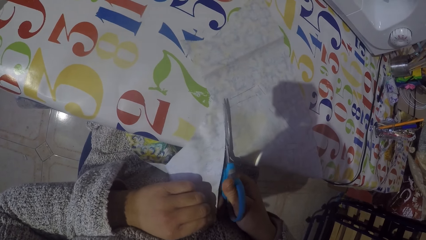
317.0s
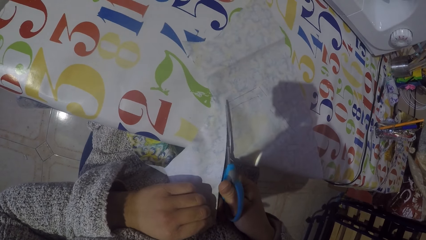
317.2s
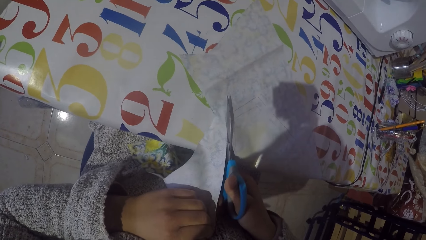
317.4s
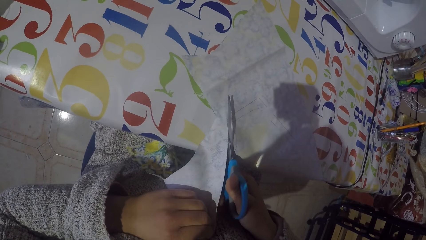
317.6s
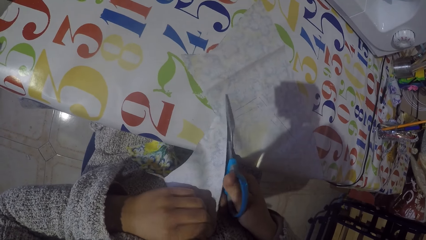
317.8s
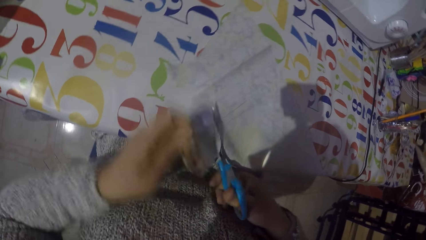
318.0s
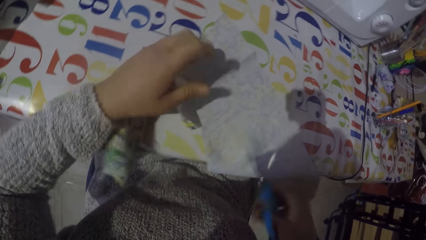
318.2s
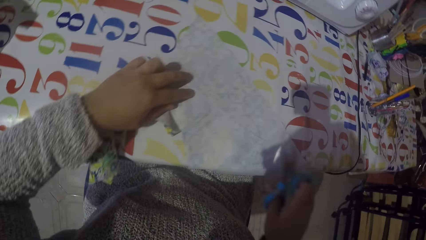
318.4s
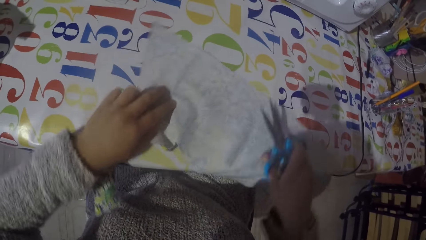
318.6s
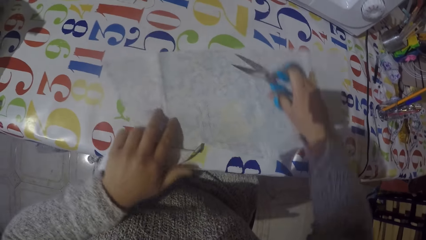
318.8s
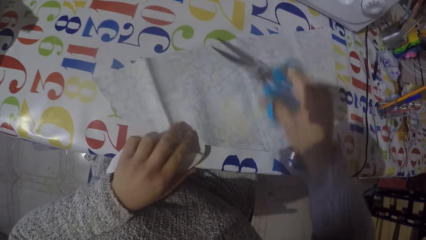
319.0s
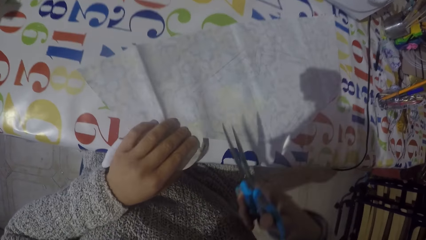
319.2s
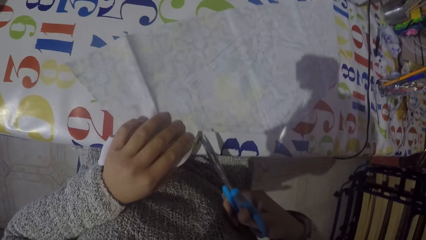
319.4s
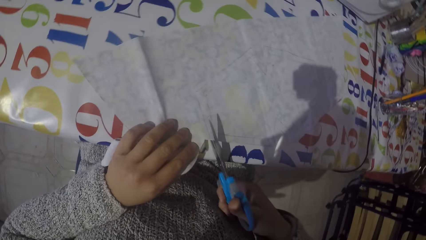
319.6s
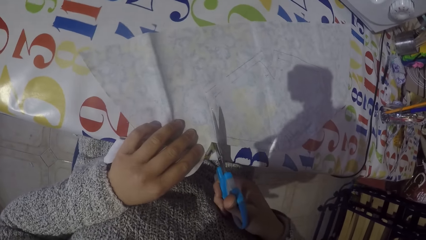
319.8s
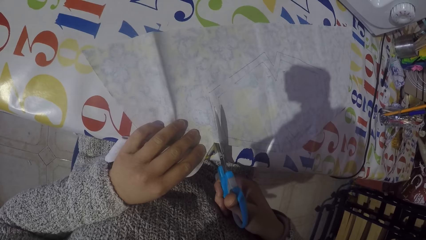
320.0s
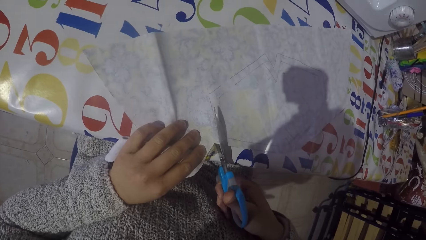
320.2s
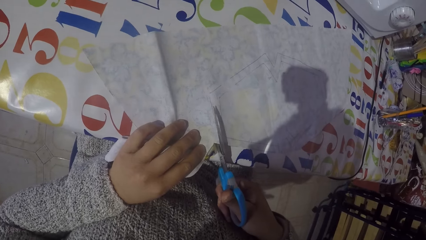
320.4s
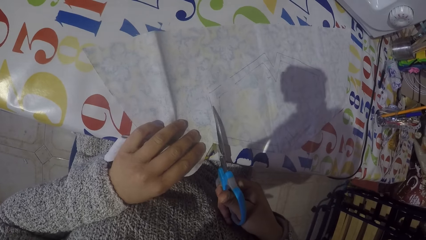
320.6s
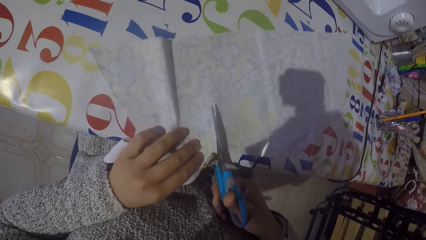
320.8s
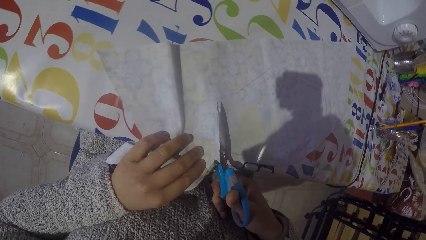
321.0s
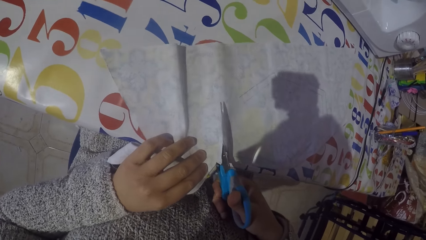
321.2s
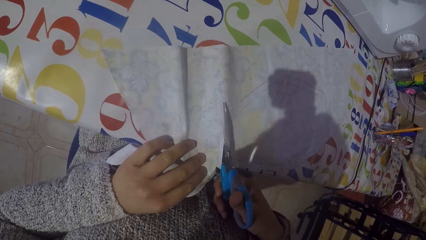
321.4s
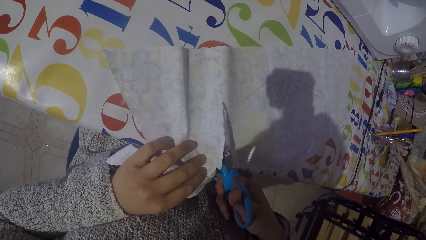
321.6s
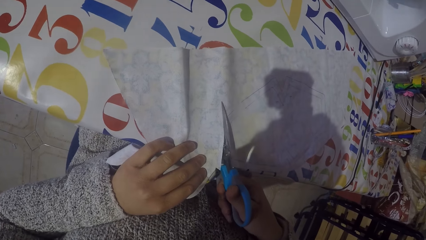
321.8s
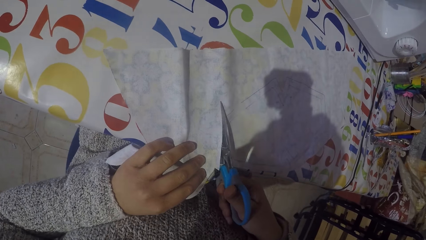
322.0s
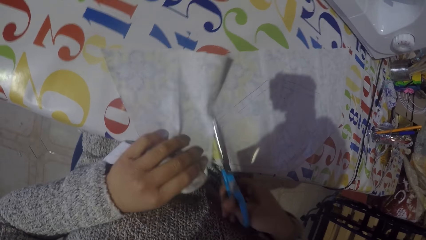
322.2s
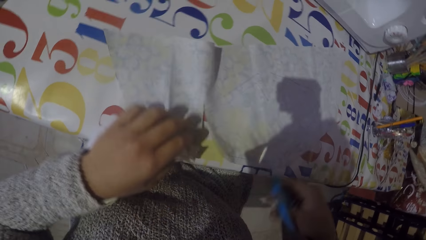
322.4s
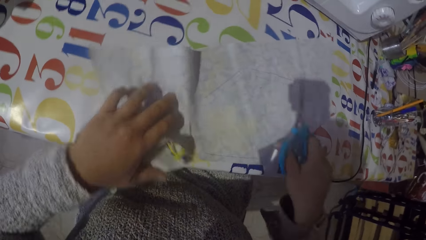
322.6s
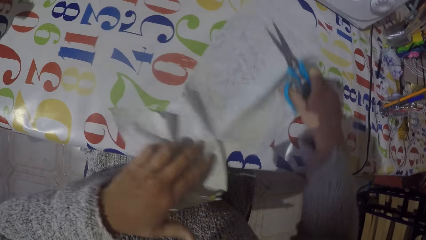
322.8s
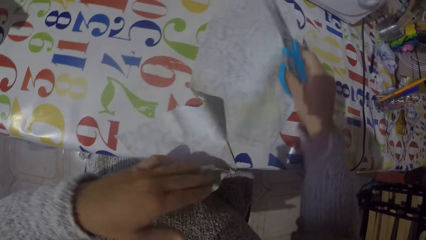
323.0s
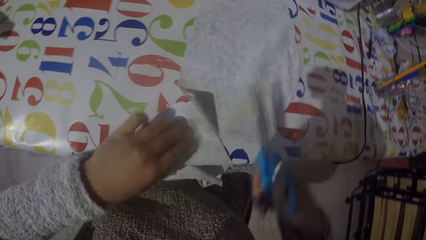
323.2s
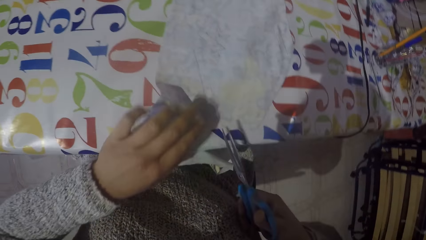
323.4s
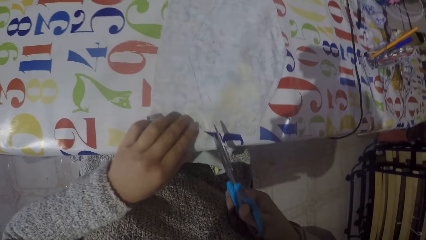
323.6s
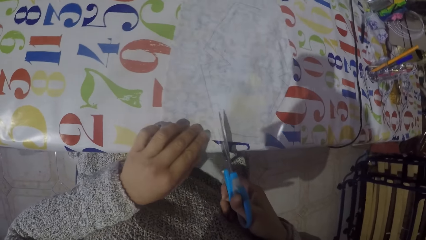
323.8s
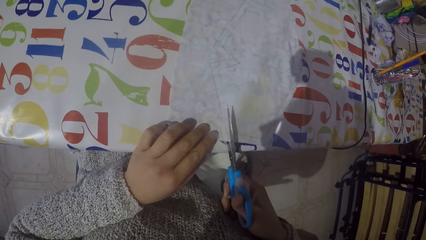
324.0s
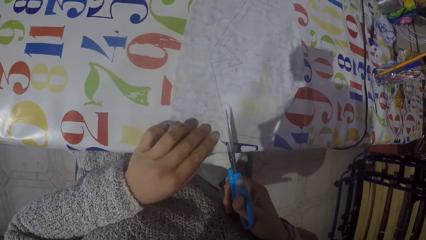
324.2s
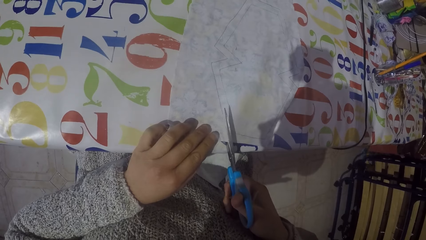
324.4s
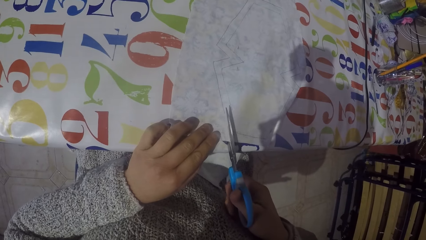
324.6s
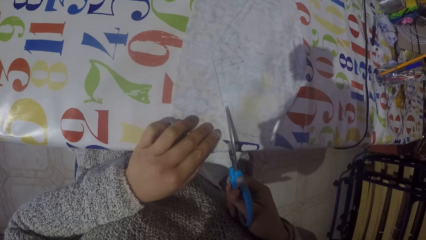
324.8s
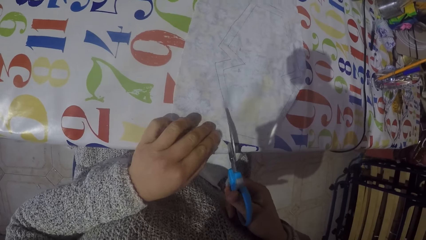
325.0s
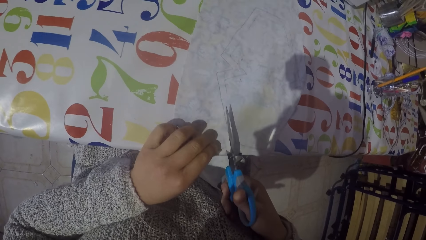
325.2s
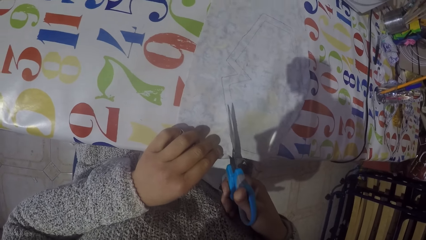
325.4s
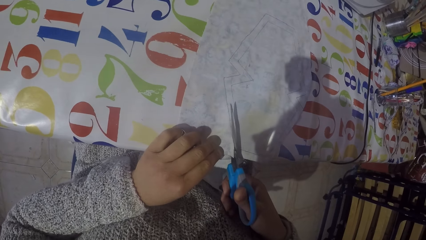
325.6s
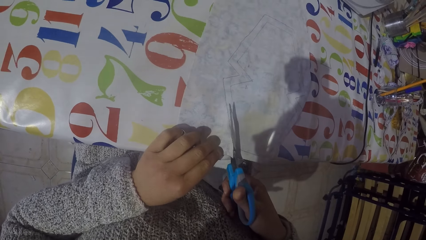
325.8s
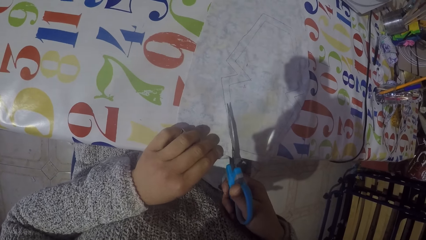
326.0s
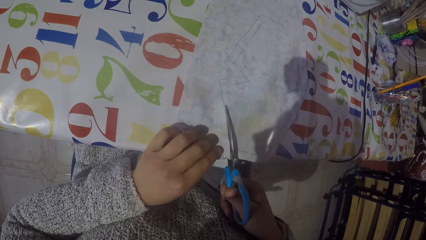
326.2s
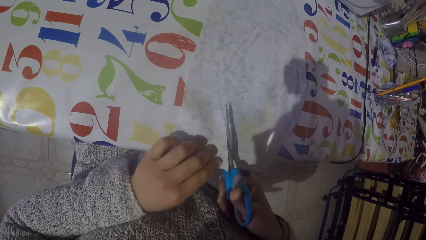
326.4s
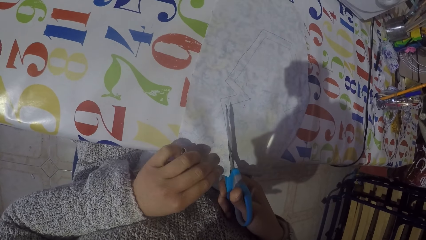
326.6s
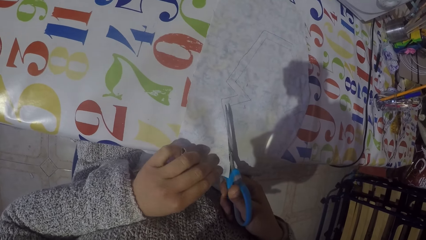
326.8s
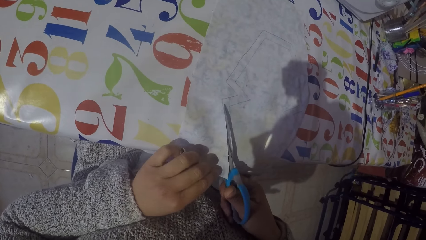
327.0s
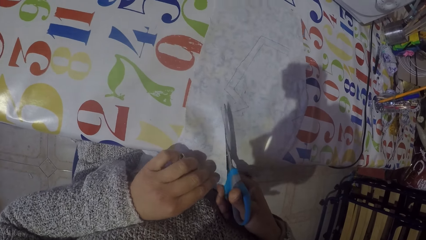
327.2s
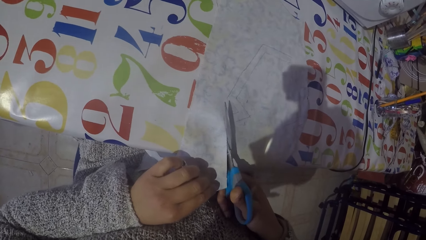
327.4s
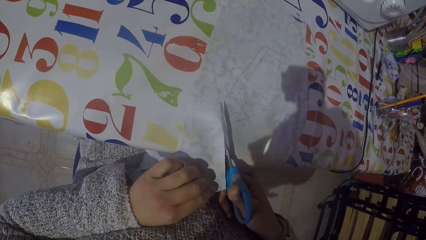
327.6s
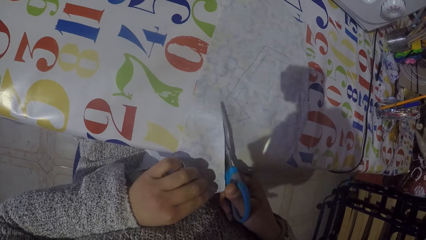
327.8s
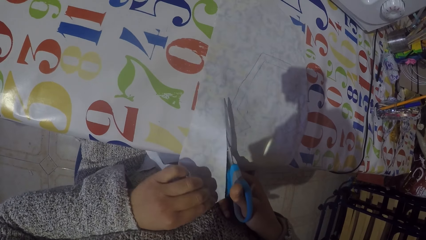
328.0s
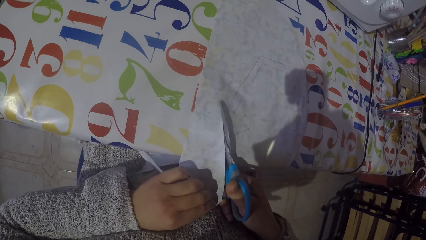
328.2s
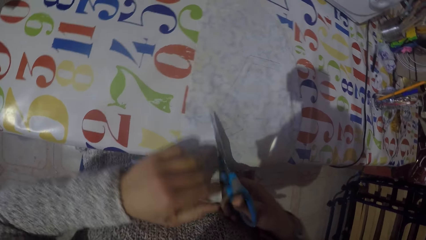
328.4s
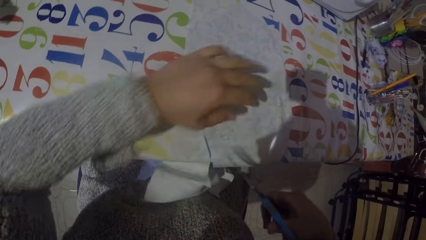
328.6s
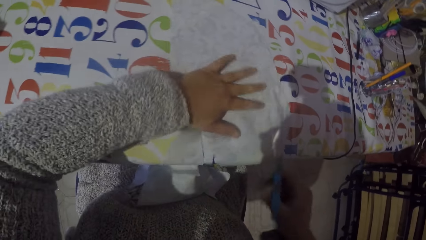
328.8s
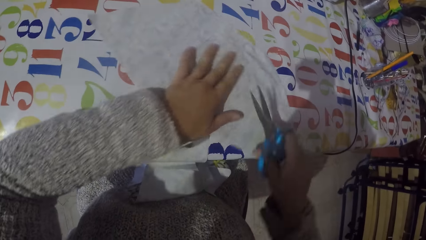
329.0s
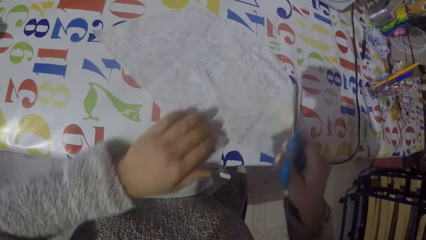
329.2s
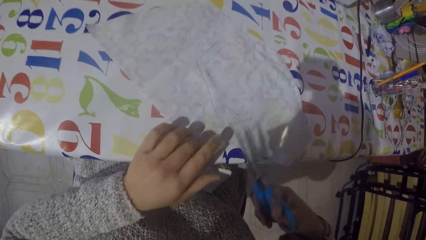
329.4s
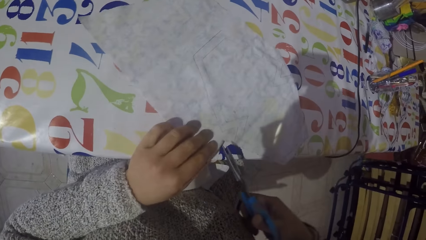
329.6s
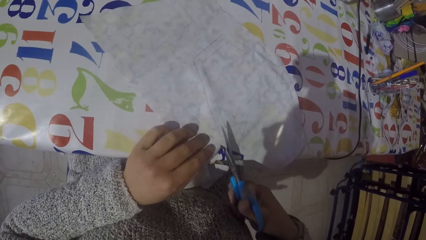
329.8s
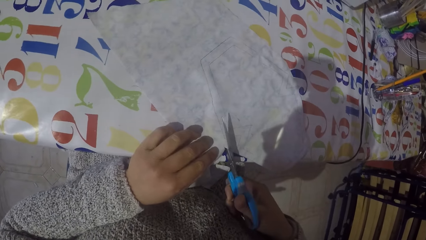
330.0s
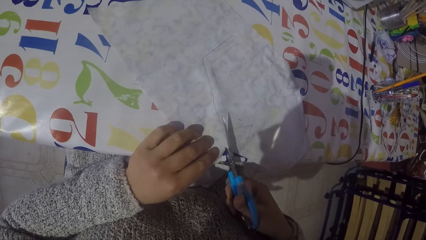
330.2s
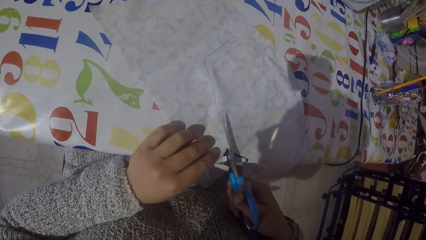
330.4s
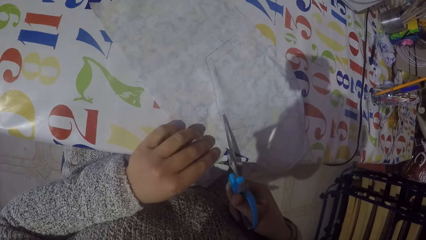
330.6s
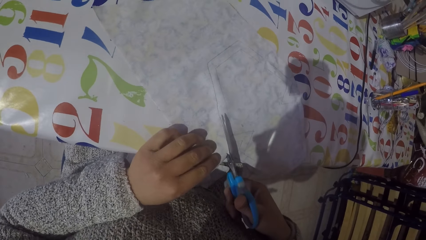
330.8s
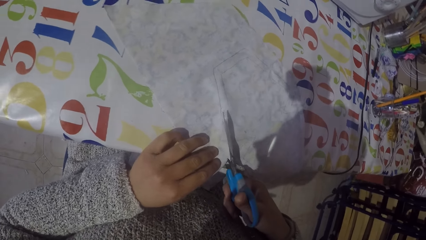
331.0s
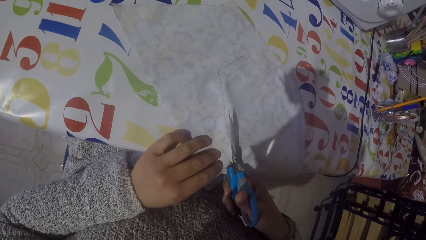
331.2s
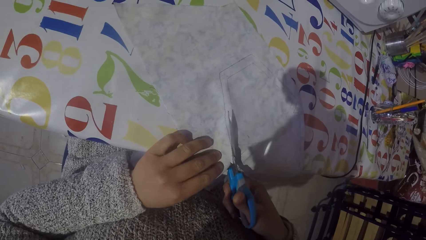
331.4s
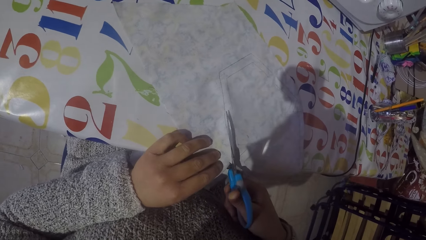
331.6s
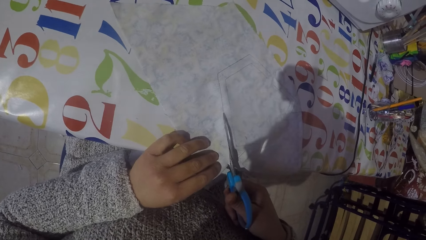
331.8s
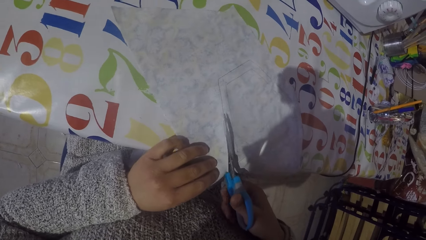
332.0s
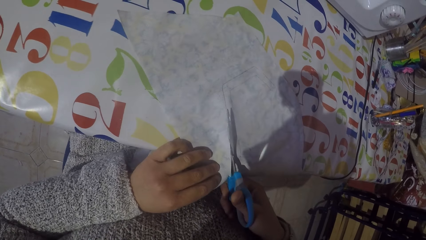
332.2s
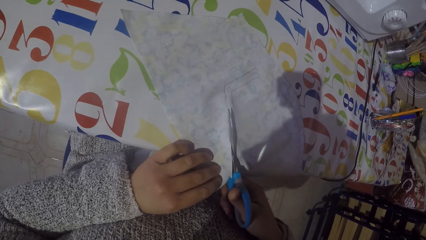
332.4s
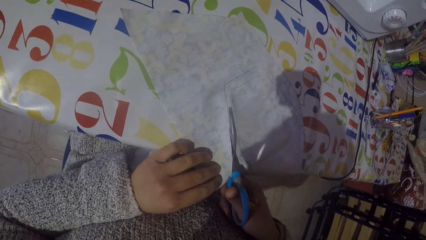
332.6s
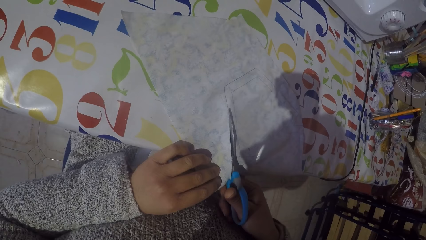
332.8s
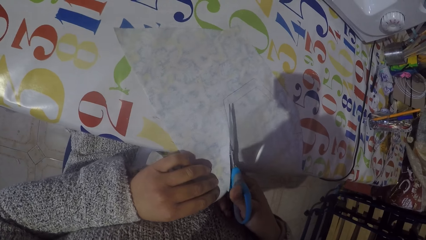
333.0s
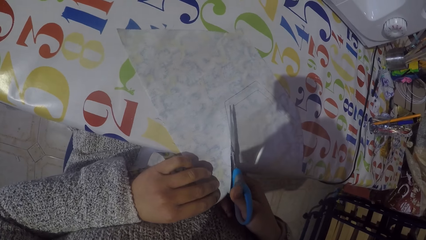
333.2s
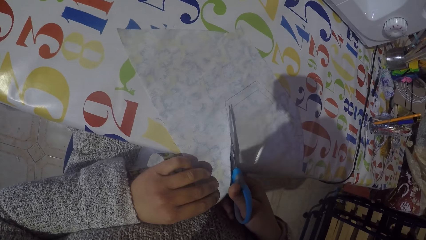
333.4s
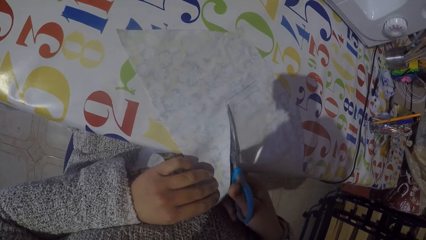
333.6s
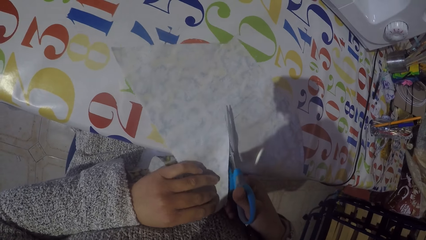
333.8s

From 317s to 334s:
The camera wearer rotates the fabric. They cut the fabrics around the shape. They rotate the fabric. They cut the fabrics around the shape. They rotate the fabric. They cut the fabrics around the shape.
